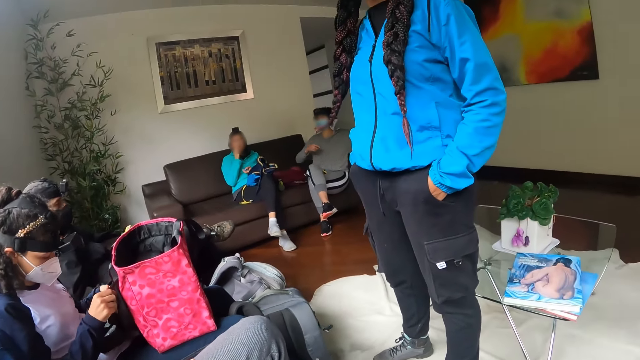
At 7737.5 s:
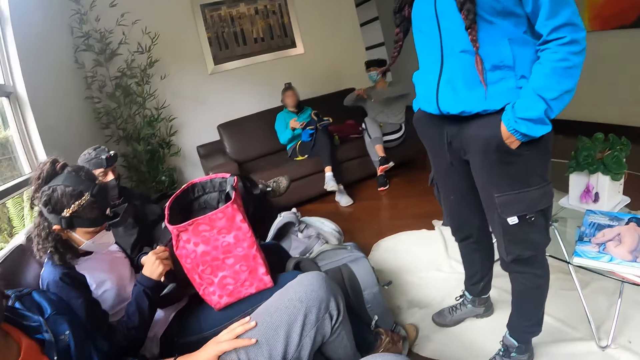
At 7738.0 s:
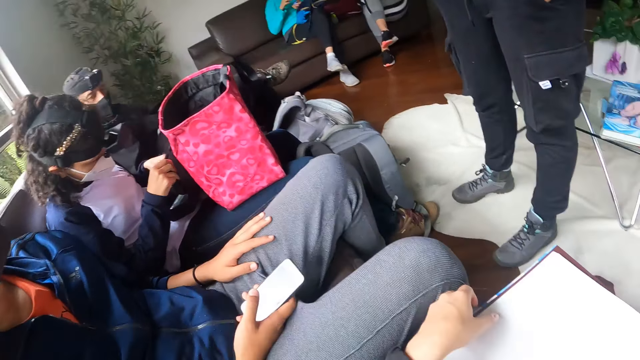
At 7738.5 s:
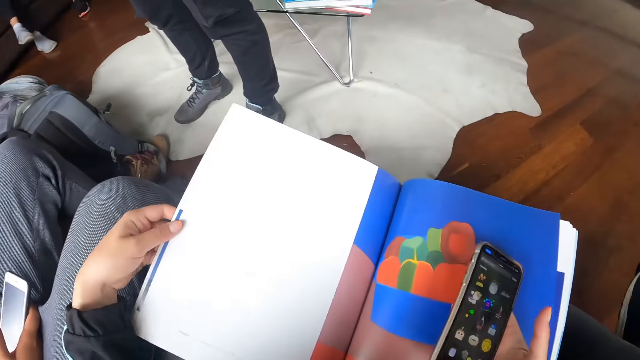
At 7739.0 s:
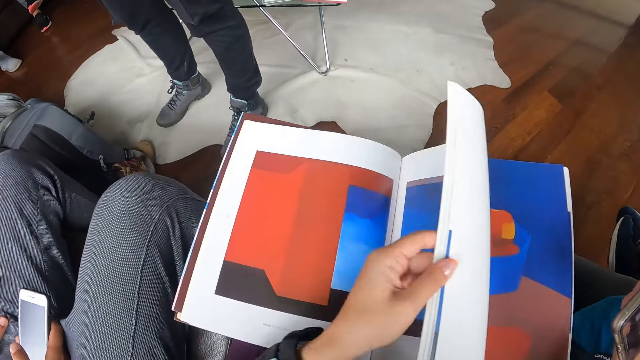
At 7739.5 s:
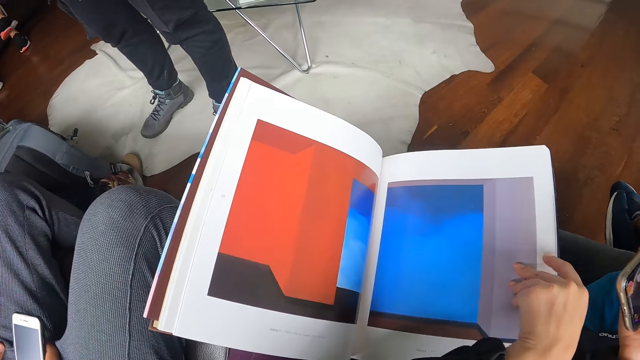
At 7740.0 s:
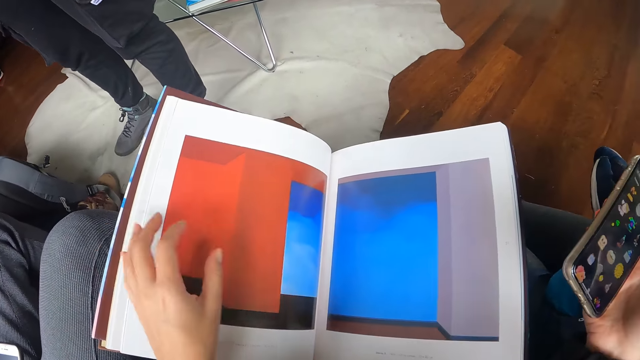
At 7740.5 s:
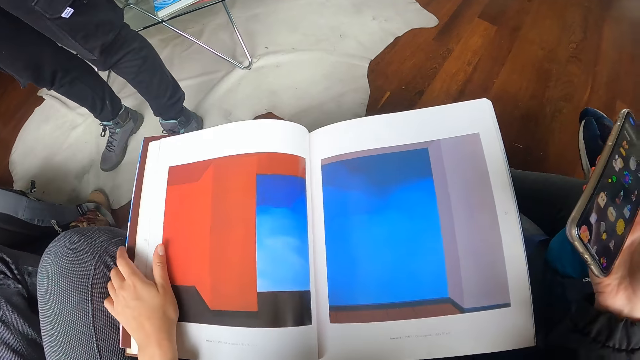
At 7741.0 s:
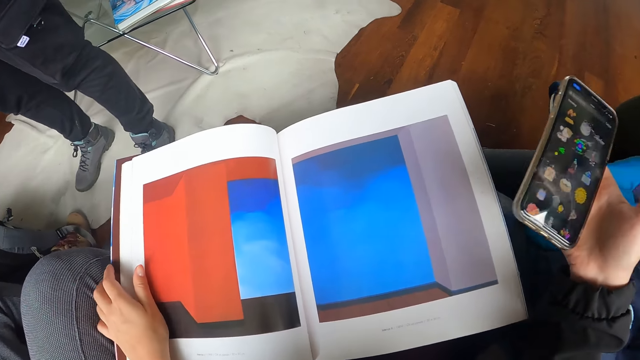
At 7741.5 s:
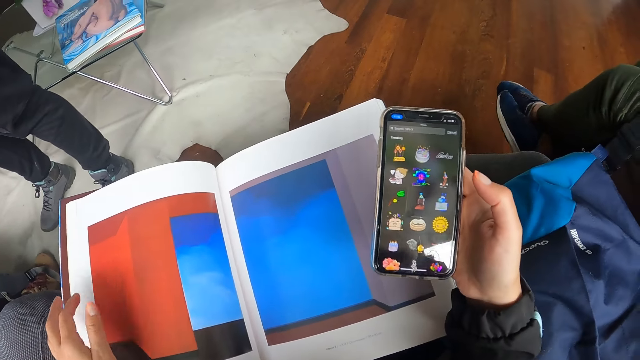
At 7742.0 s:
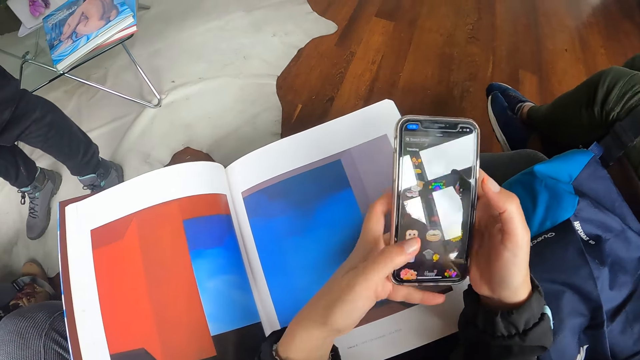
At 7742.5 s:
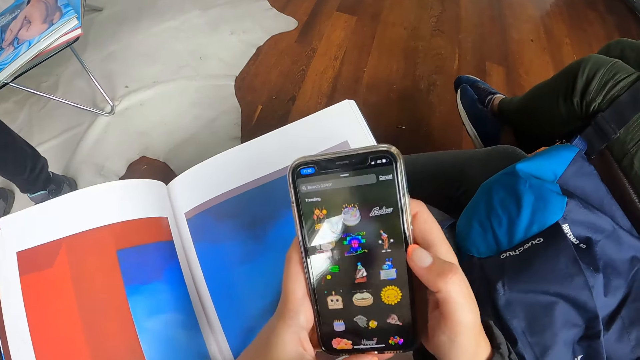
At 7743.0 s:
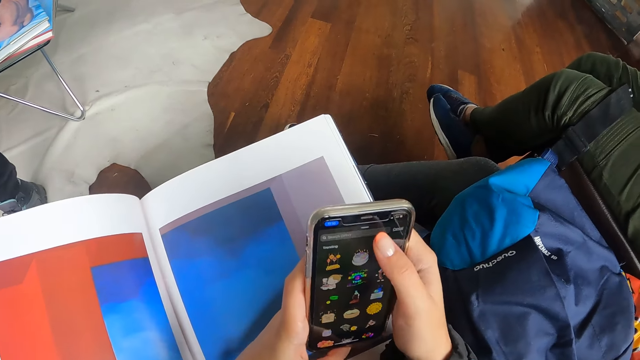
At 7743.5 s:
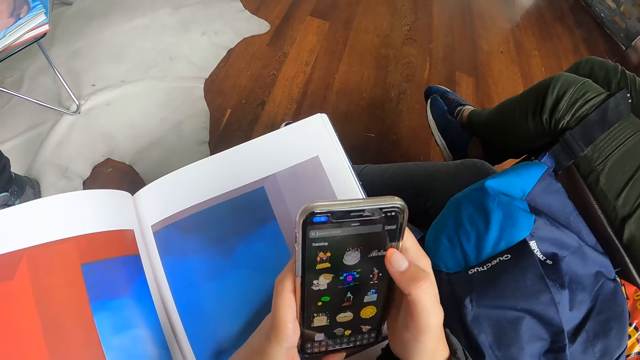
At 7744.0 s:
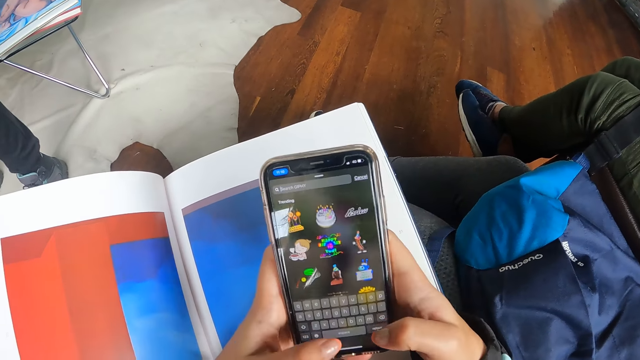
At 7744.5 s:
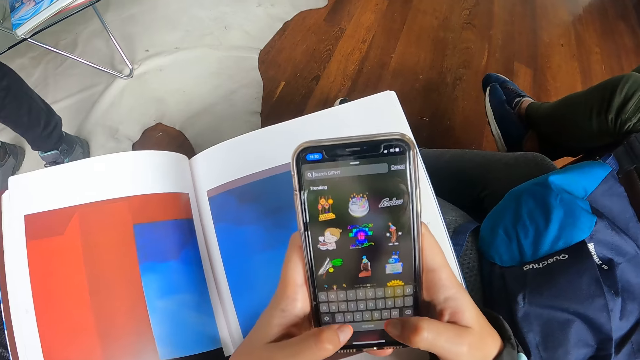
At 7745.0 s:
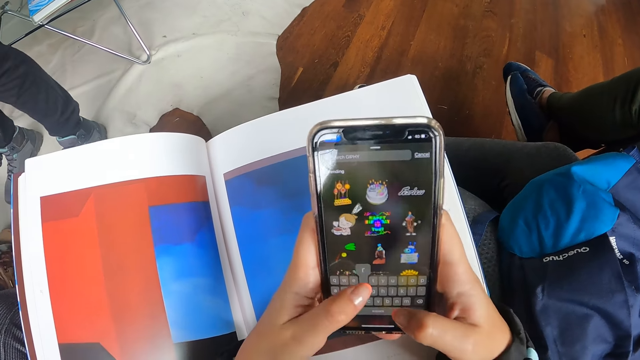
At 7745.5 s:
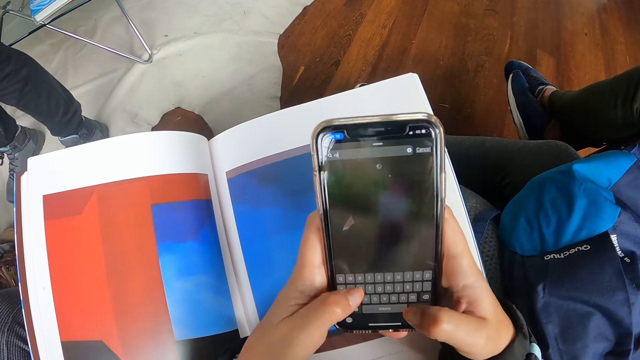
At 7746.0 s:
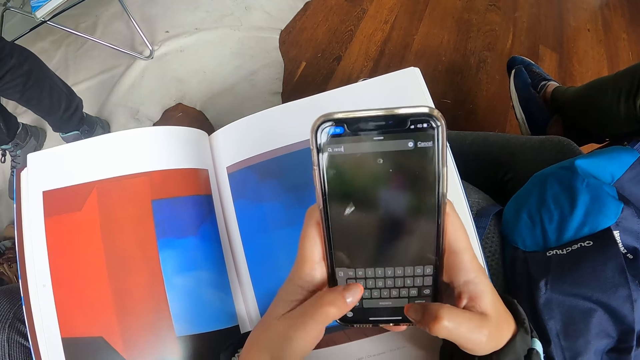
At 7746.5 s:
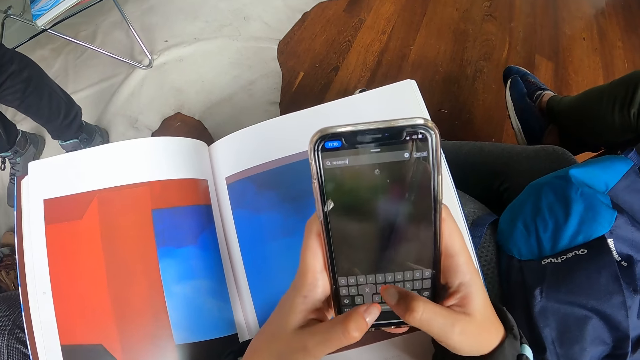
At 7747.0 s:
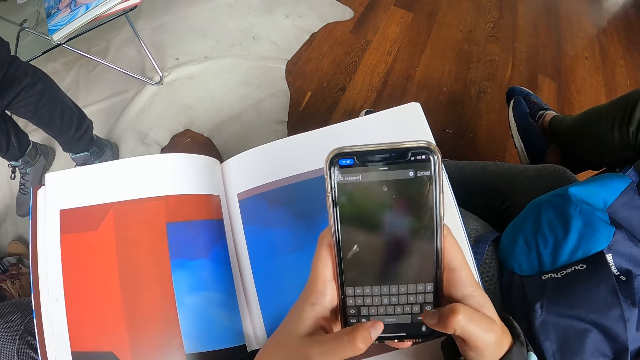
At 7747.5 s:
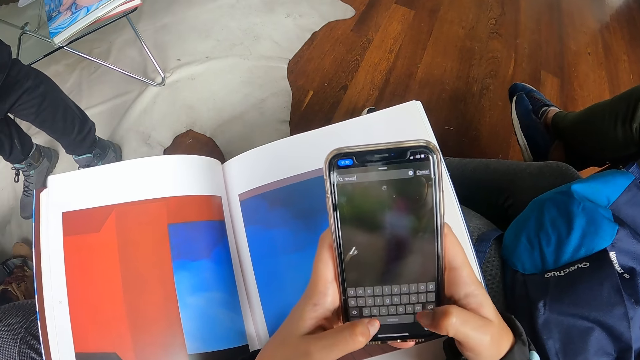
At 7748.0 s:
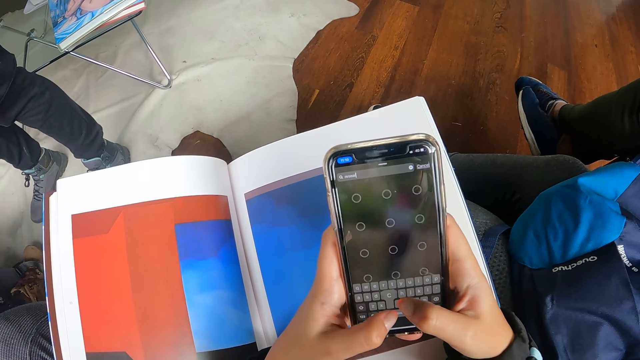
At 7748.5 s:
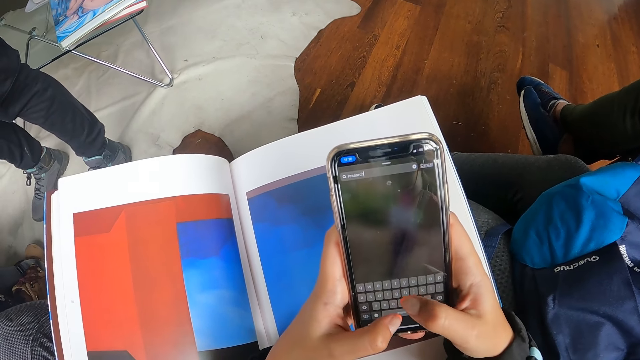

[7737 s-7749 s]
The camera wearer looks aside. She flips through a book on her lap with her left hand. She places her left hand on the book. She holds the phone with both hands. She operates the phone in her hands. She touches on the phone.

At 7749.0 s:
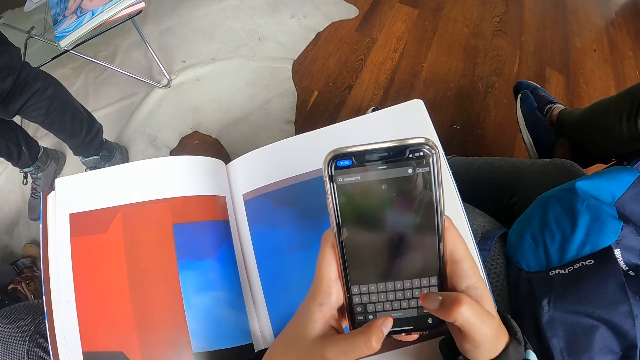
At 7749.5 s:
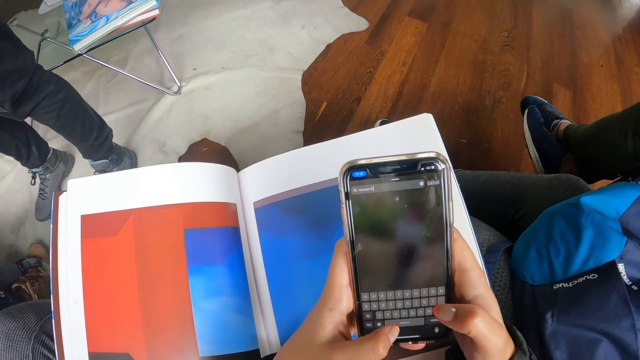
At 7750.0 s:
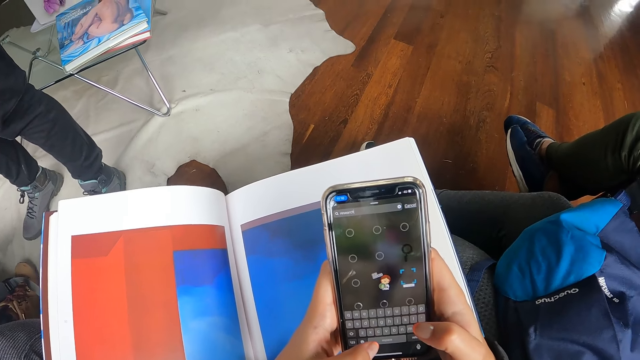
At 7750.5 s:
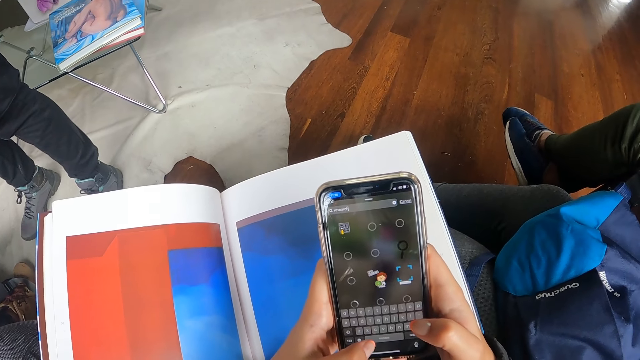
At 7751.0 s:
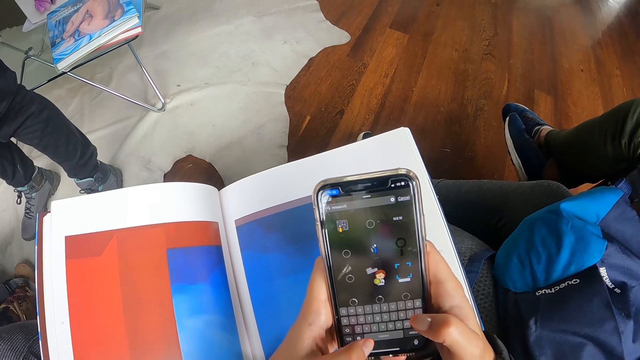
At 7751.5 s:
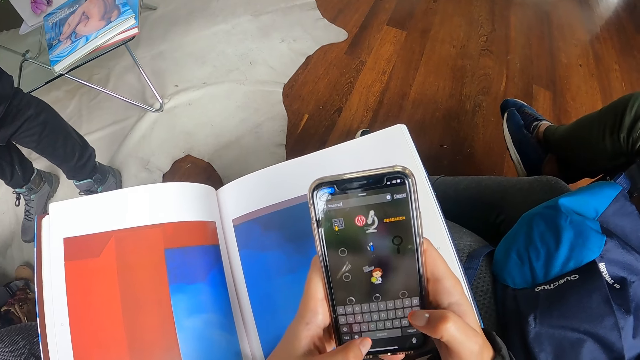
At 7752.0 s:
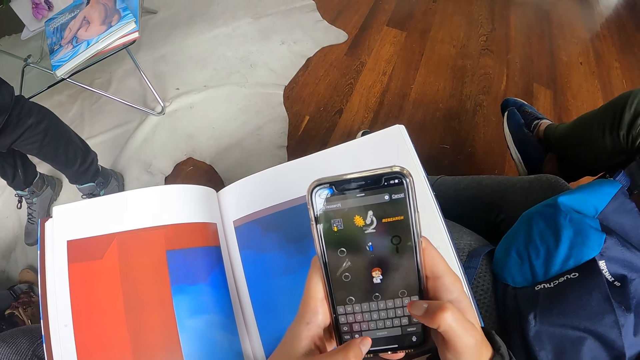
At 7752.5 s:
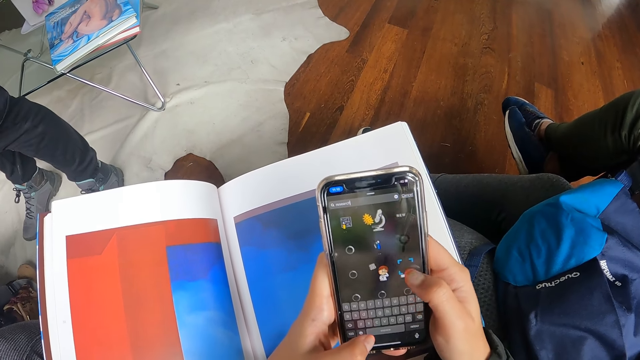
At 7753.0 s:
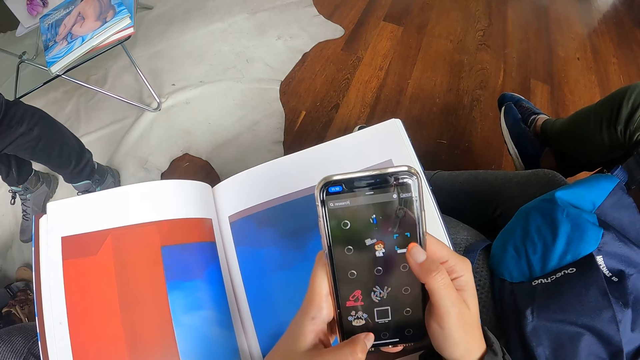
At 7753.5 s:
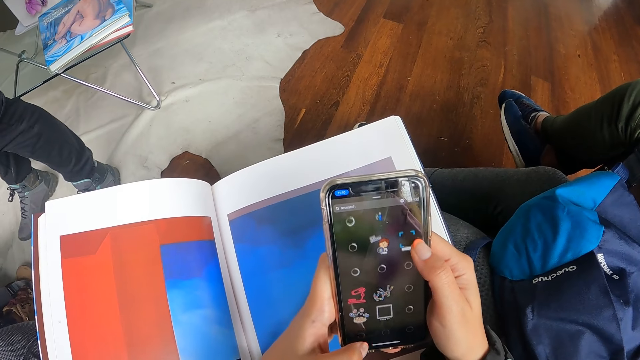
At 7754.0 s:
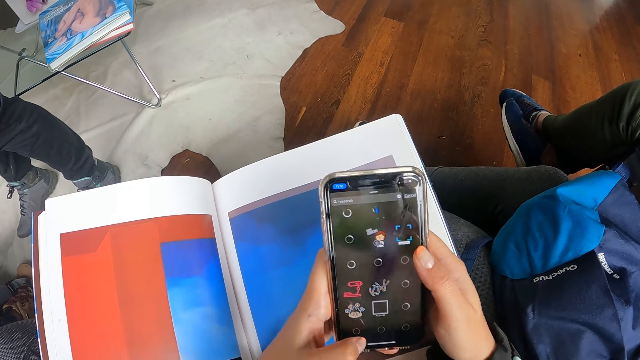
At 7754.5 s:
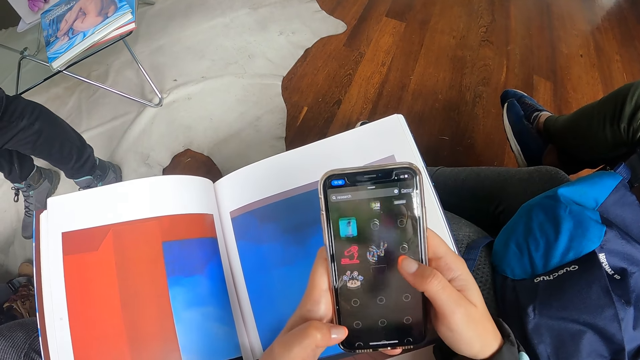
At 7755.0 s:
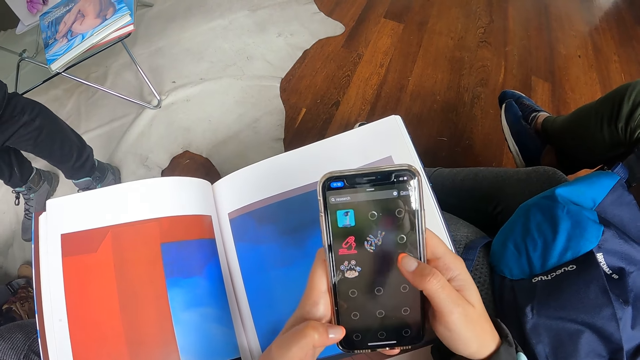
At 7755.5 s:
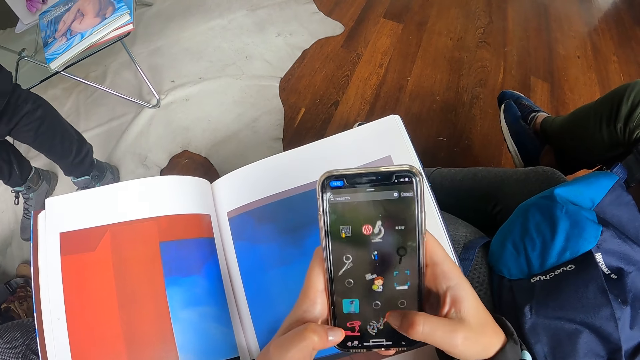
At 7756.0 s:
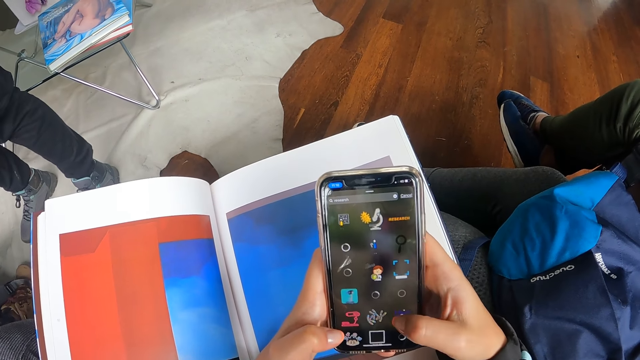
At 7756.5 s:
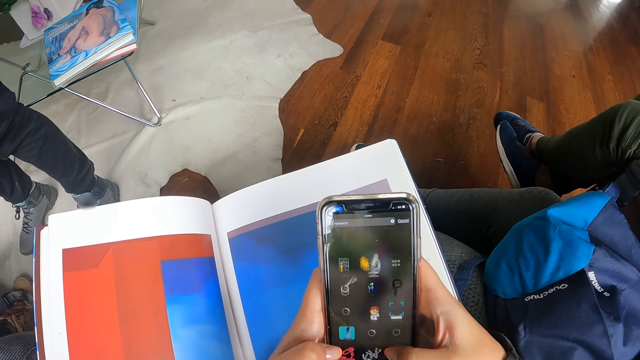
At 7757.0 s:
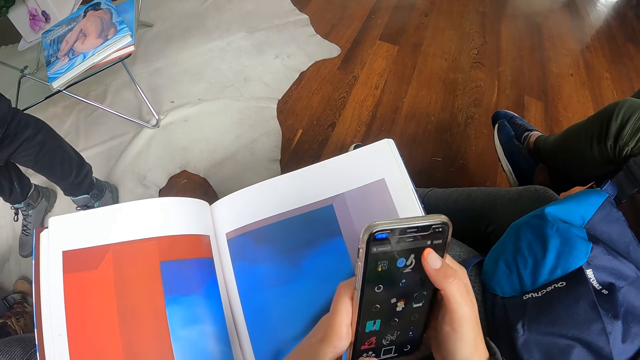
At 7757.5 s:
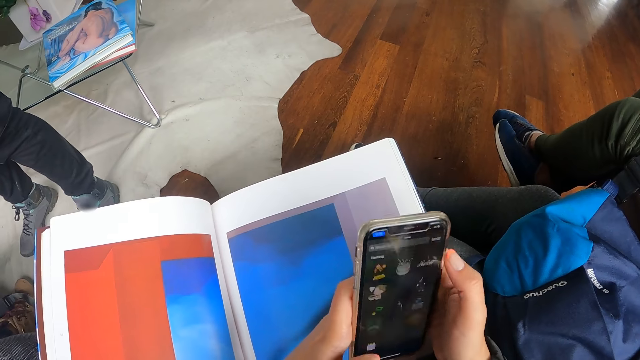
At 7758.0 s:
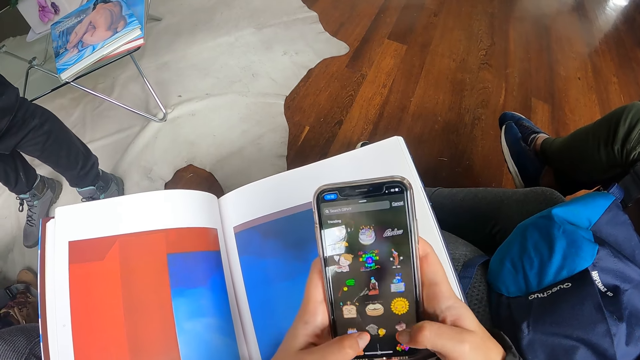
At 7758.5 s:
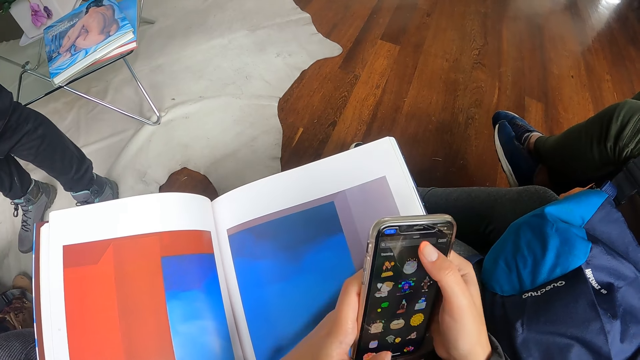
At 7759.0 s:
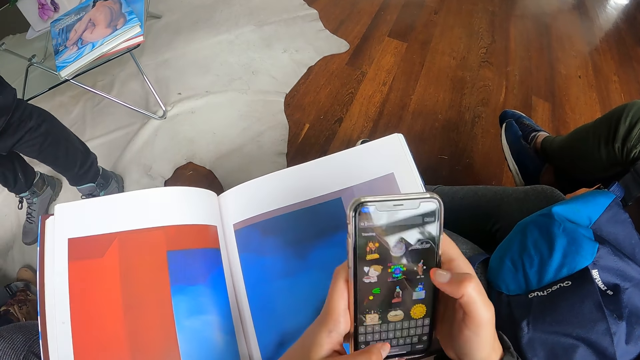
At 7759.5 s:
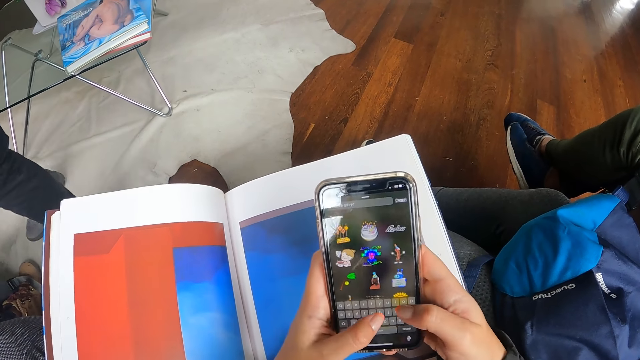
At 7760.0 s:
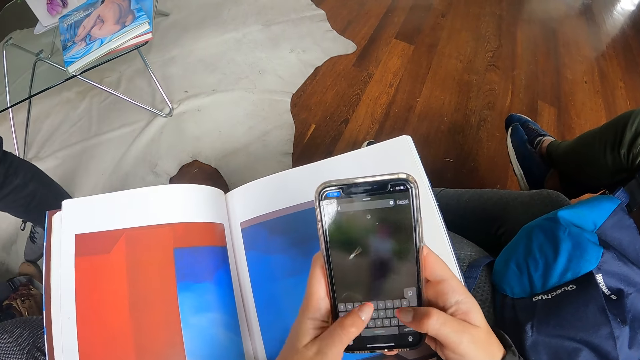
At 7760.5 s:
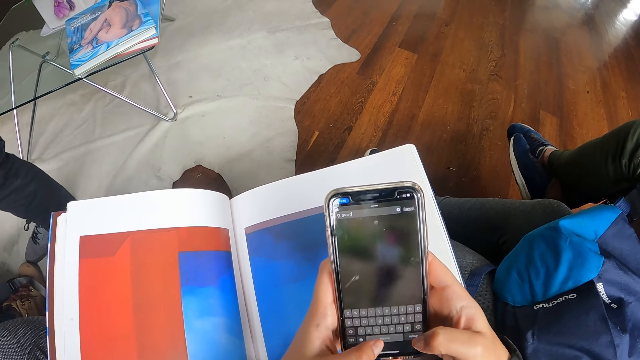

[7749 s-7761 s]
The camera wearer types on the phone. They scroll on the phone. They touch on the phone.
